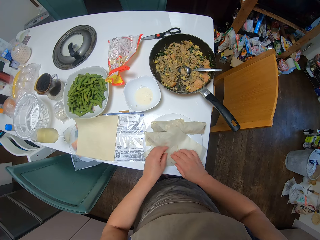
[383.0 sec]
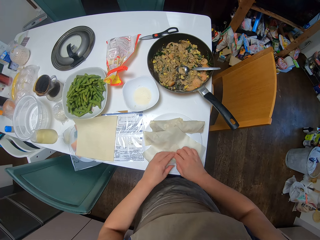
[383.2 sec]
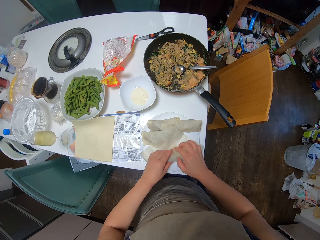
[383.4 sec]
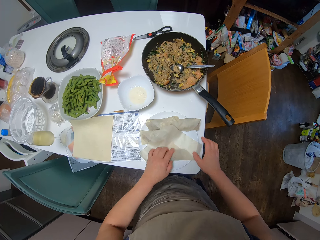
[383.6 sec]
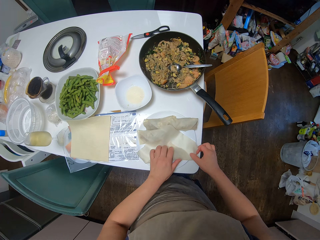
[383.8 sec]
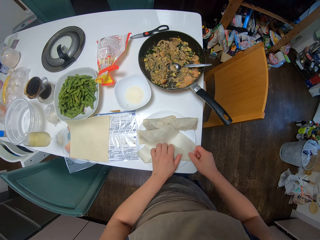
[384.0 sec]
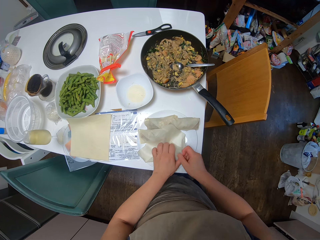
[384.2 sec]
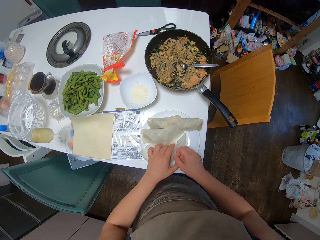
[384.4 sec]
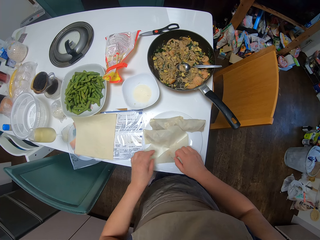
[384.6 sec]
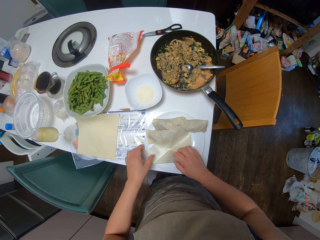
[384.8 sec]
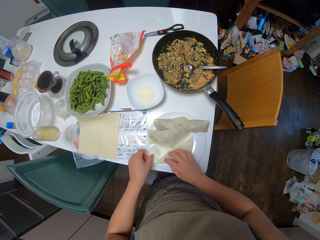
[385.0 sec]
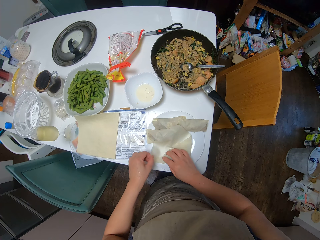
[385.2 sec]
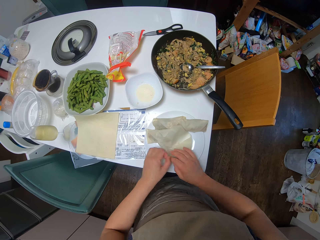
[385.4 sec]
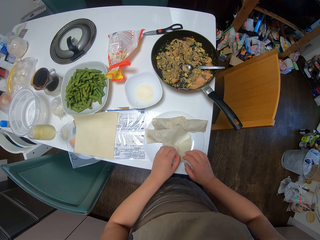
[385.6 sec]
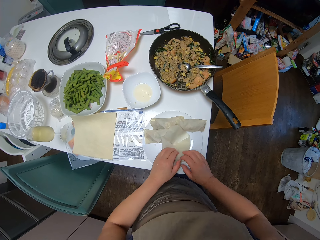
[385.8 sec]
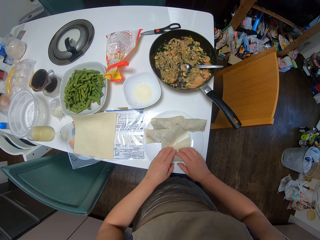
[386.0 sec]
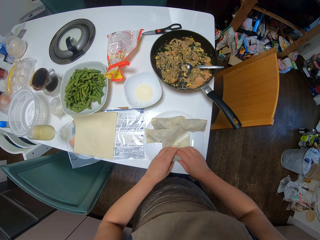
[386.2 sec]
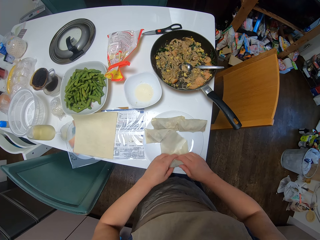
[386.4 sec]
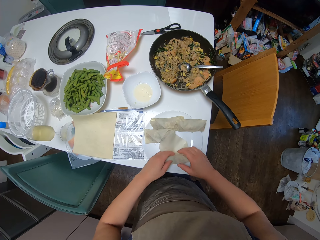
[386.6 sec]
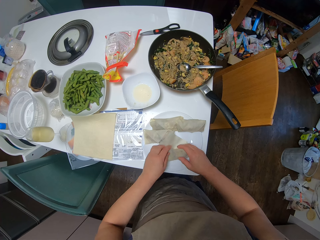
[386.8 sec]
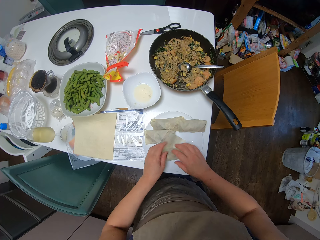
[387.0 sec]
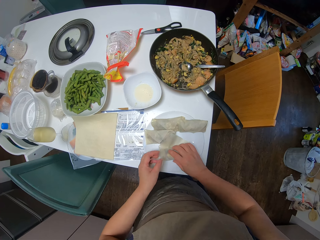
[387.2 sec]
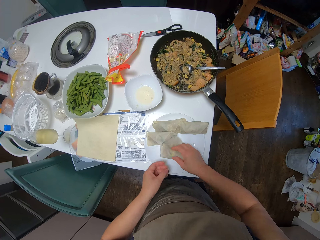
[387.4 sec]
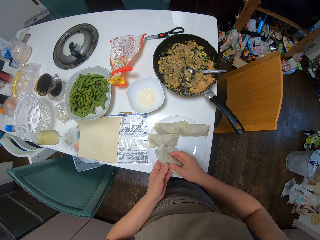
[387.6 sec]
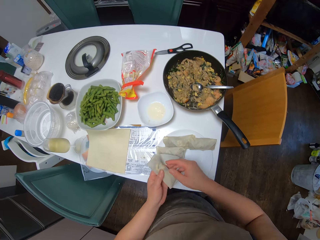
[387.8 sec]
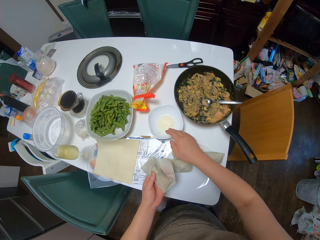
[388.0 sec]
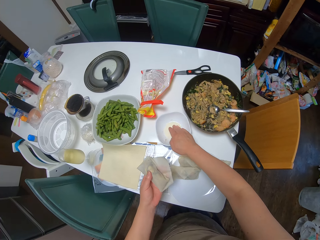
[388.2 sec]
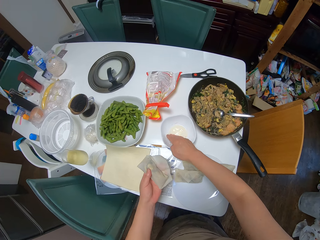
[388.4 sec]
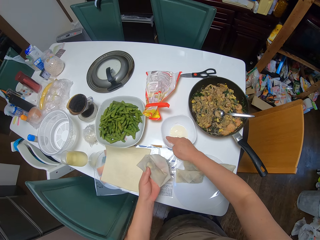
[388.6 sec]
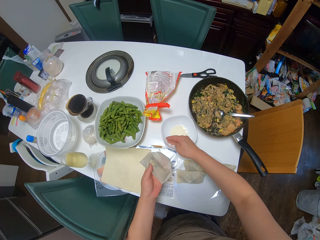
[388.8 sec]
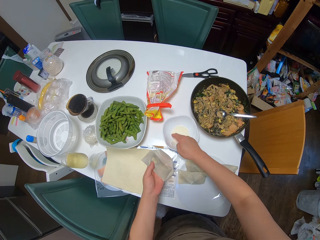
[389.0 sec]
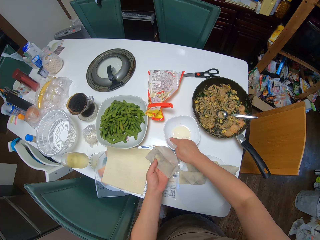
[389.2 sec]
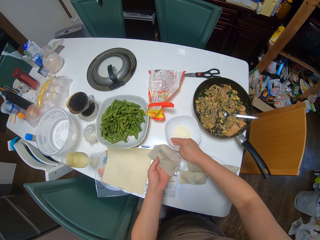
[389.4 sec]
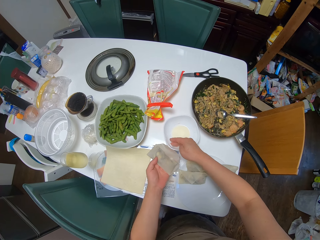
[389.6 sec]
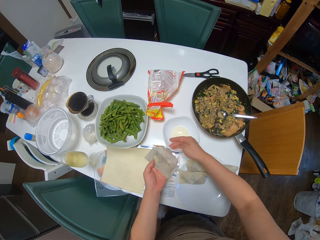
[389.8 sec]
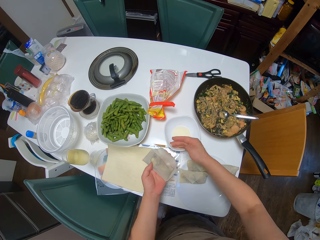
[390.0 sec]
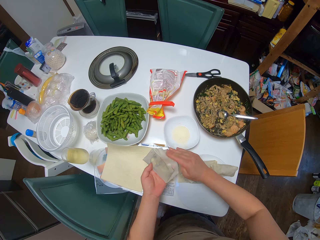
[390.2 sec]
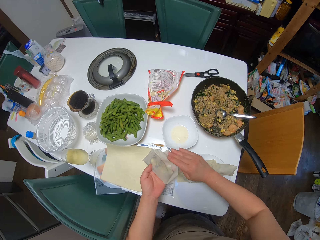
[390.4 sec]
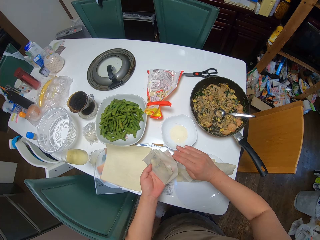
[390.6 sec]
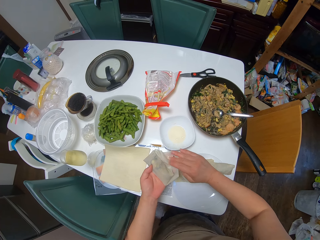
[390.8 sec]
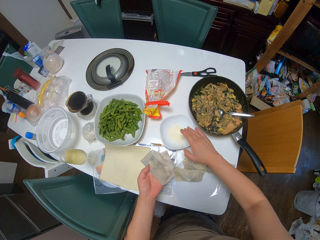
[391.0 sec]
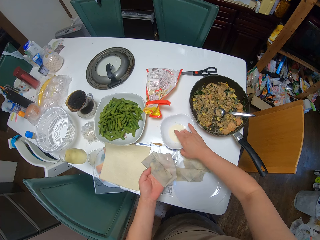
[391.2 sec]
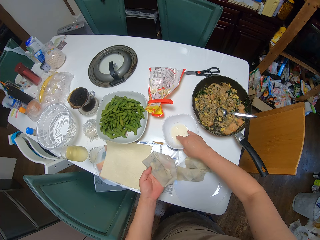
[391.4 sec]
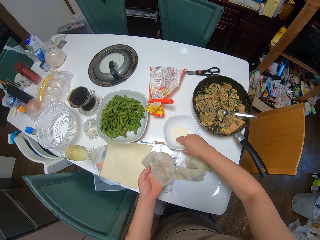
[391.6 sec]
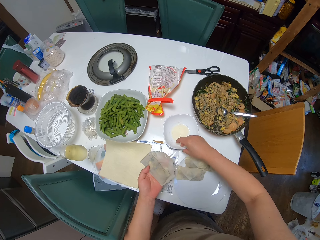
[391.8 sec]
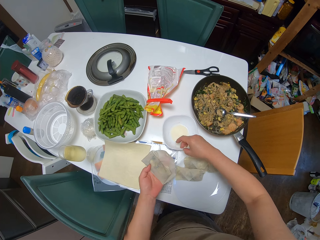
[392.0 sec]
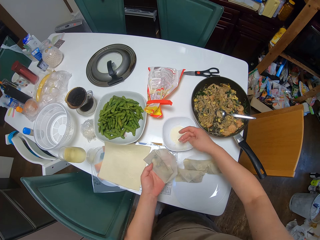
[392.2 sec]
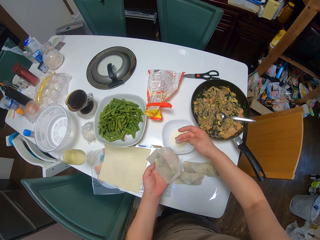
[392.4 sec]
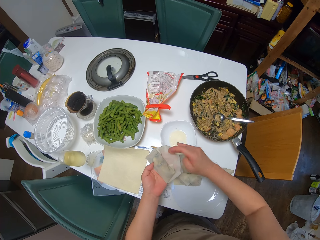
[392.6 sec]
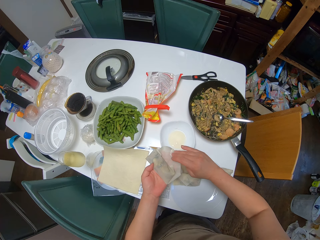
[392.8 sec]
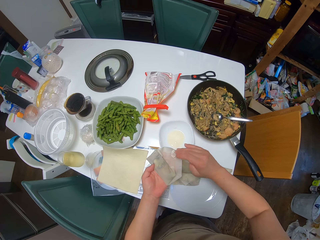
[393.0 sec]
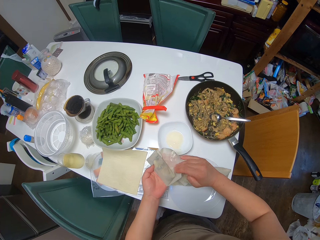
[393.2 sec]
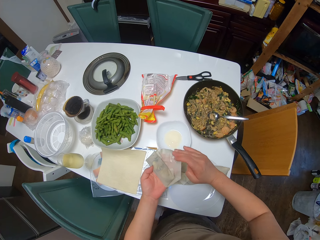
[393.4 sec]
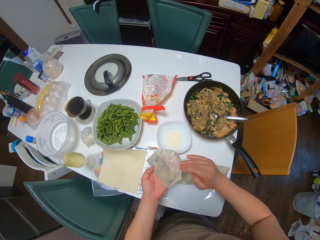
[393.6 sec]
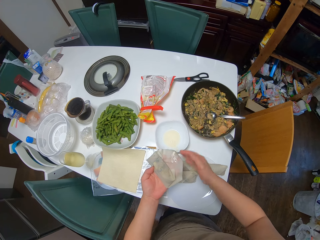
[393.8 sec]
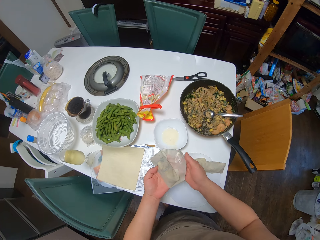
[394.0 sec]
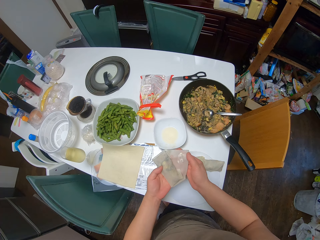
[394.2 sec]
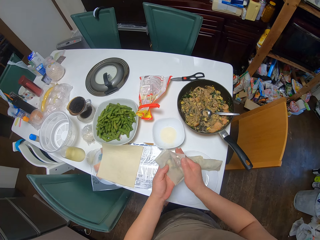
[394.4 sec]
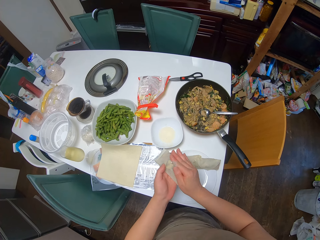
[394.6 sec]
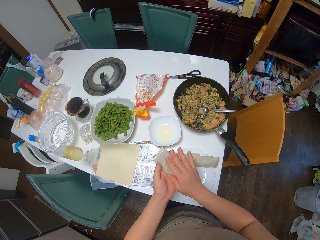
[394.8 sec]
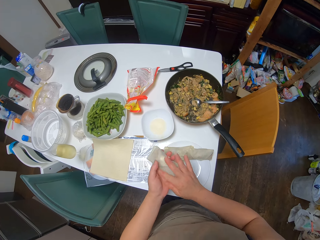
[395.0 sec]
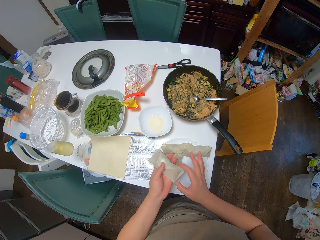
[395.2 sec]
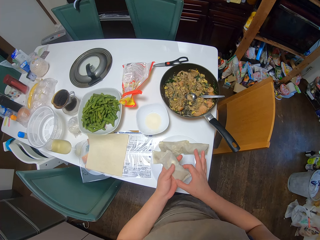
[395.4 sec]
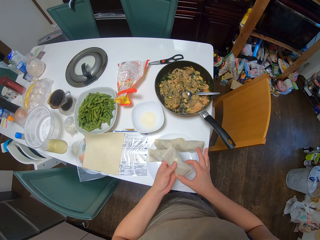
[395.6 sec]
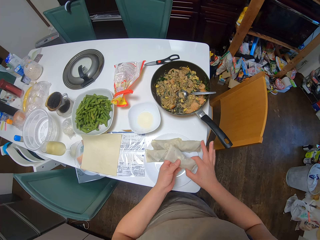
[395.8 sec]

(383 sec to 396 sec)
The camera wearer picks up the spring roll from the plate with her right hand. She passes the spring roll to her left hand. She dips her right hand in a plate of oil. She rubs the oil on the sheet. She dips her right hand in the plate of oil. She rubs the oil on the sheet. She seals the spring roll.

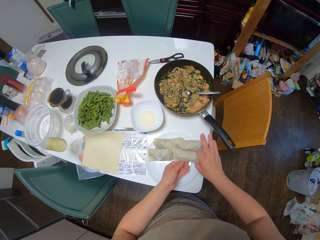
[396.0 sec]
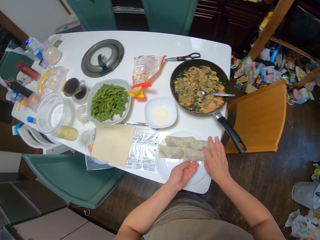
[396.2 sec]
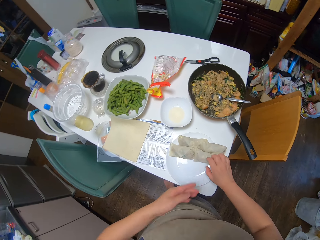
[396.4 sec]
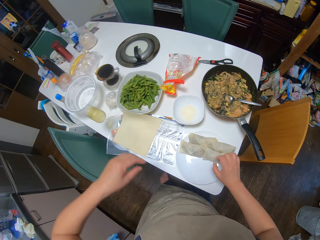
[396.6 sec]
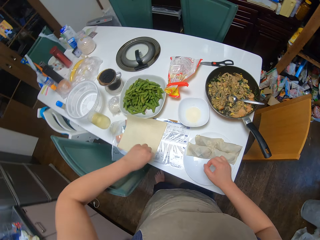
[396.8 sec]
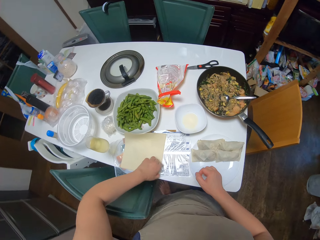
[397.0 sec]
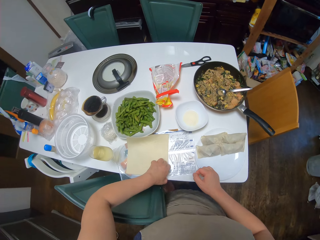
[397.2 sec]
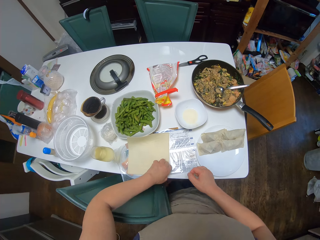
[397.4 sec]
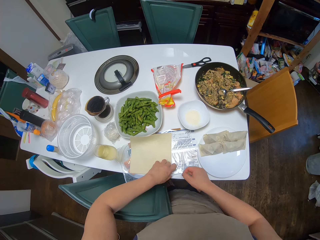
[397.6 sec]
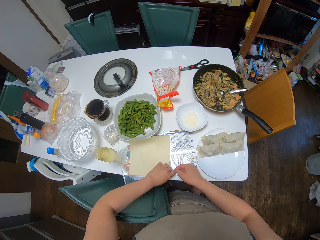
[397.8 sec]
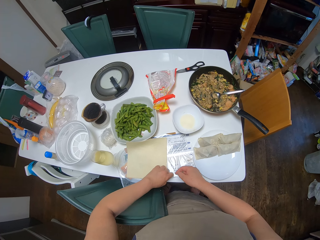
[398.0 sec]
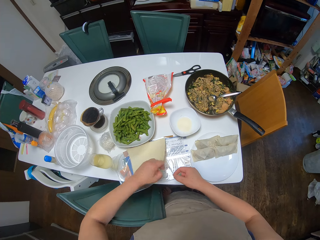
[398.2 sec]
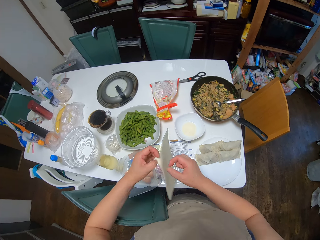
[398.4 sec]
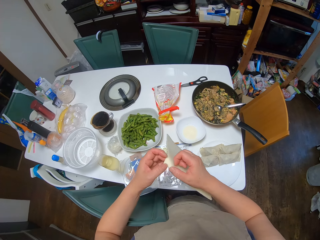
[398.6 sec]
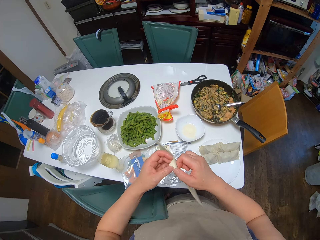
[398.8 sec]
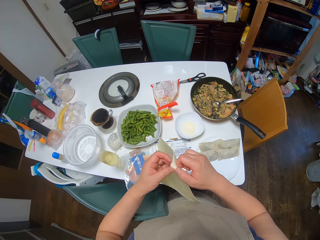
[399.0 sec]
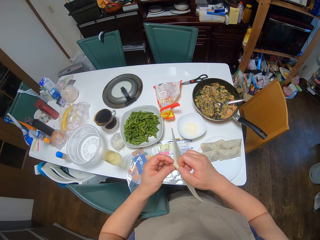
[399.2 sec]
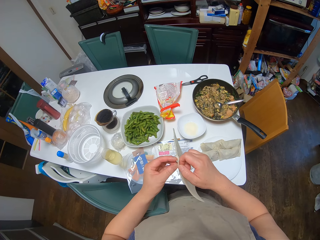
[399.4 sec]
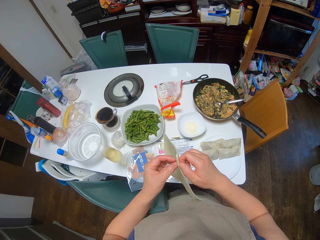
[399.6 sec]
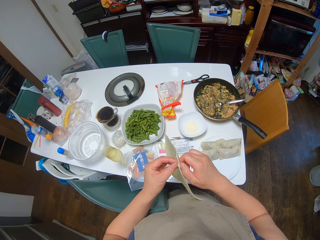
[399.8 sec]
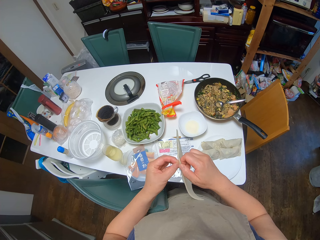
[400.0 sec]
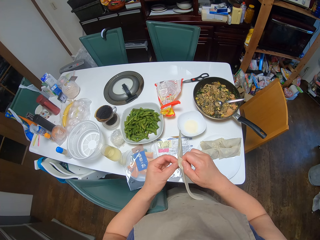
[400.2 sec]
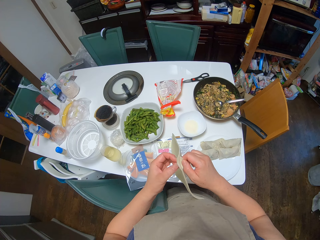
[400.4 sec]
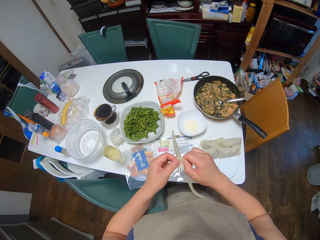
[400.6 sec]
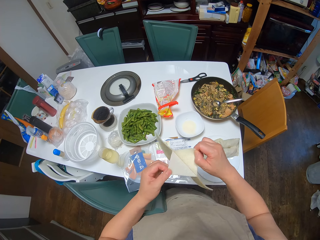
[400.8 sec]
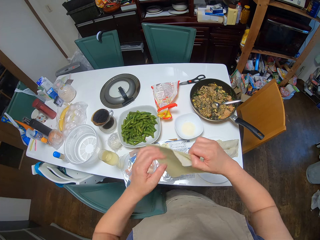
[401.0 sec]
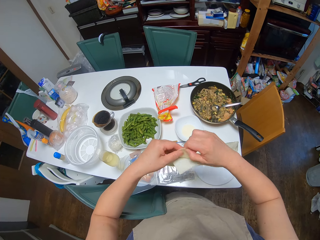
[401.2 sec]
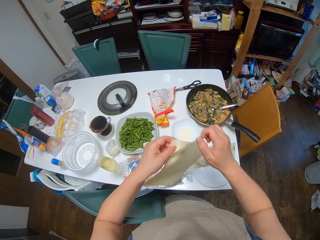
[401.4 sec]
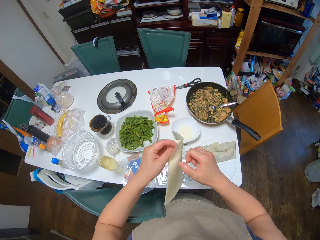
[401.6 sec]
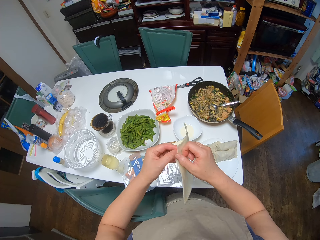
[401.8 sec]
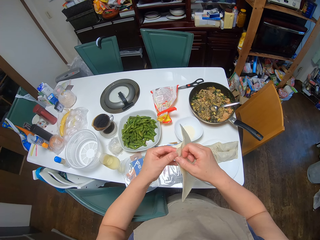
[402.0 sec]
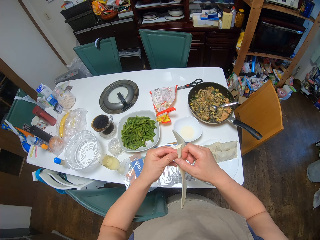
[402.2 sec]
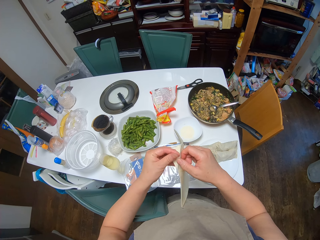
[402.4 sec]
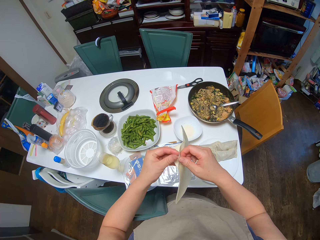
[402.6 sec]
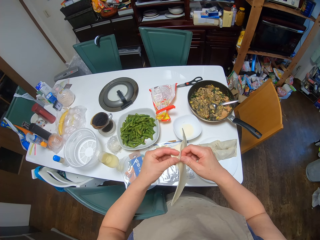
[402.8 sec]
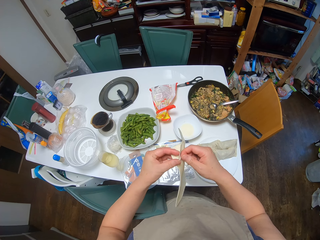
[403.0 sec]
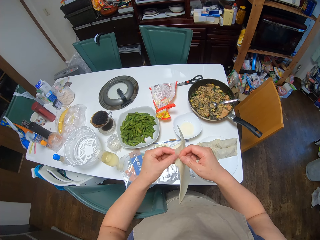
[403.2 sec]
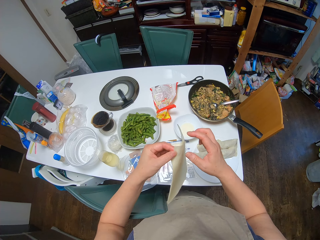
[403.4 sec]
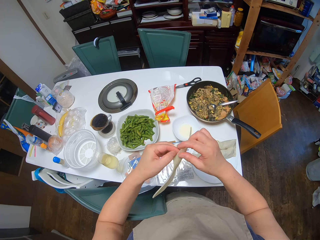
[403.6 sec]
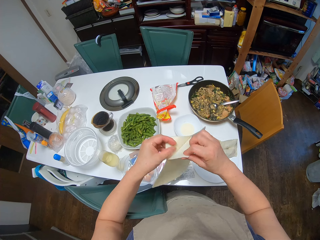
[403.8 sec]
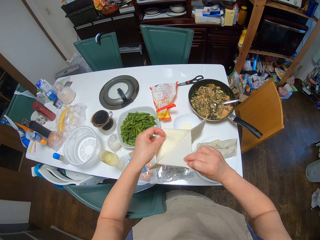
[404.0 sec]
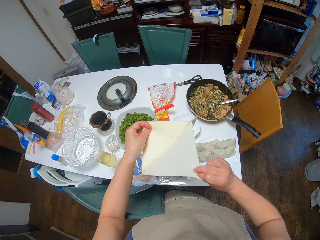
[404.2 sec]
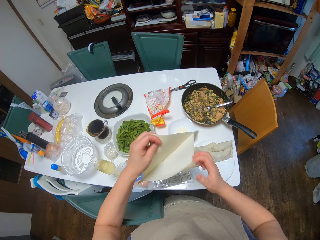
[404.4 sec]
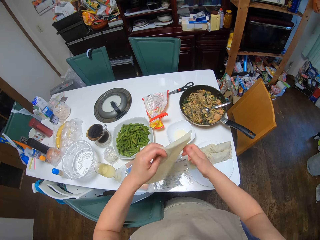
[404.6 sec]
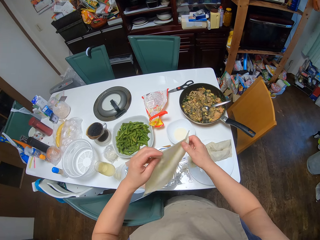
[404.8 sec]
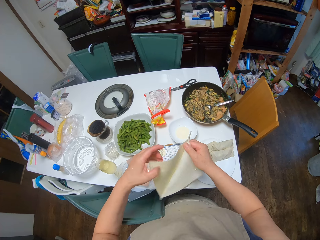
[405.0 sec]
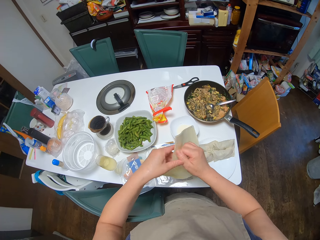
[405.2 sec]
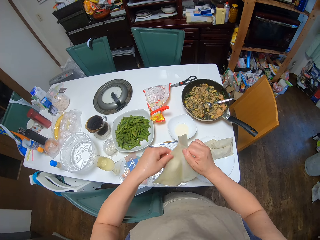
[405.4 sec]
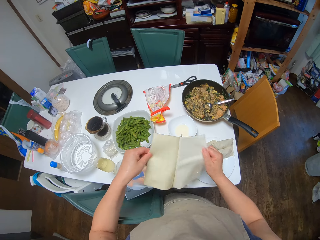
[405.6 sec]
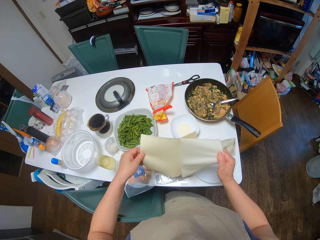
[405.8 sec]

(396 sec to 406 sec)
The camera wearer drops the spring roll on the plate. She picks up the spring roll sheets from the table with her left hand. She pulls out one of the sheets.
